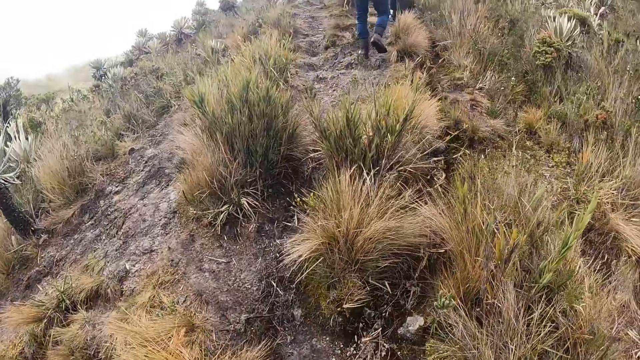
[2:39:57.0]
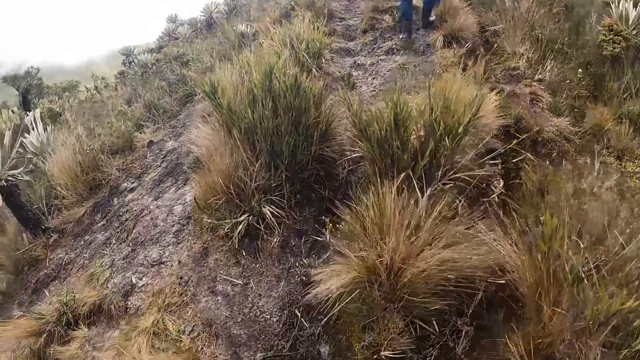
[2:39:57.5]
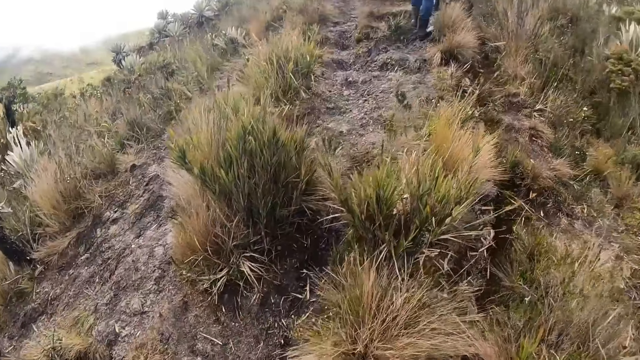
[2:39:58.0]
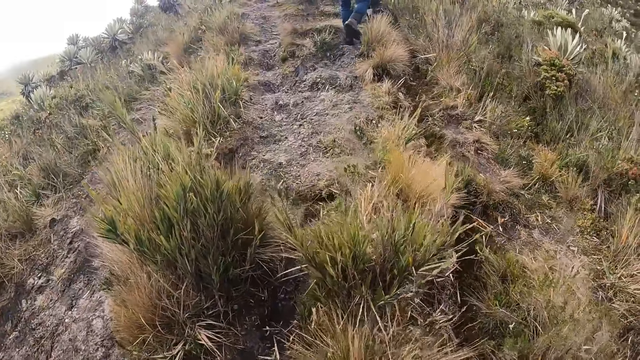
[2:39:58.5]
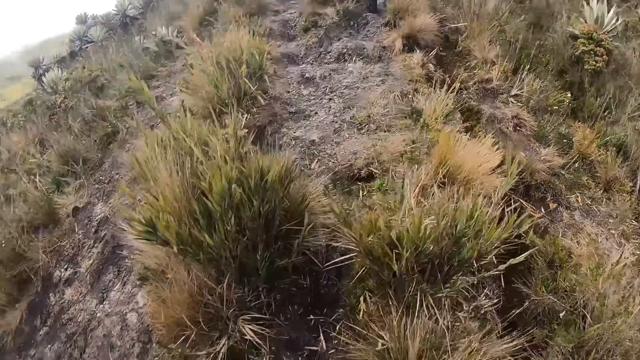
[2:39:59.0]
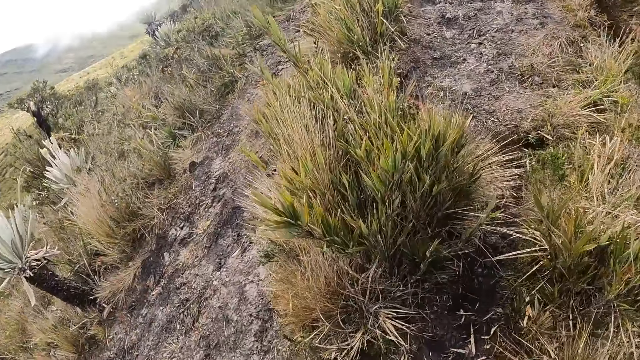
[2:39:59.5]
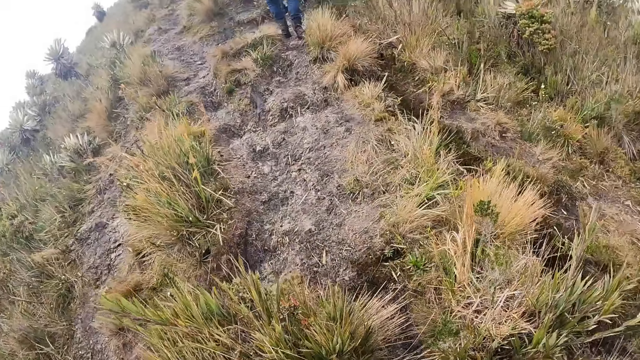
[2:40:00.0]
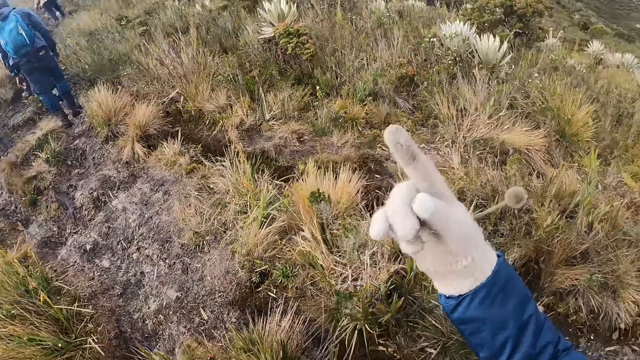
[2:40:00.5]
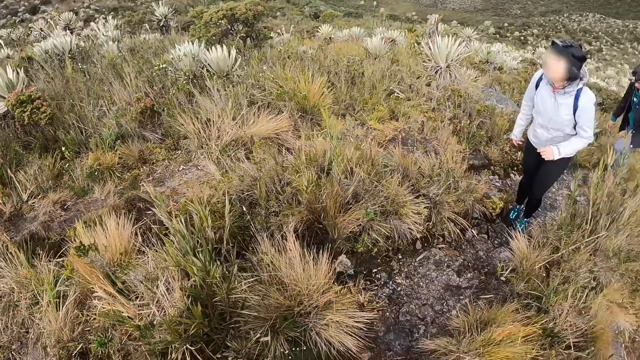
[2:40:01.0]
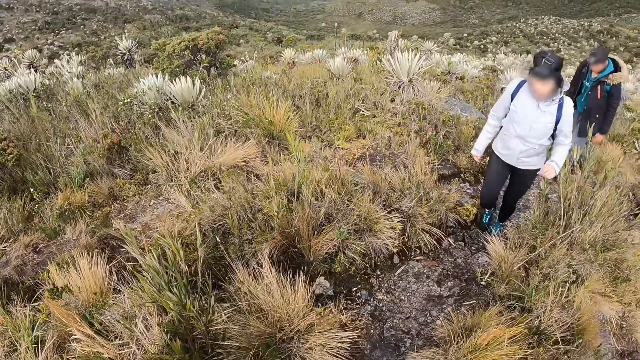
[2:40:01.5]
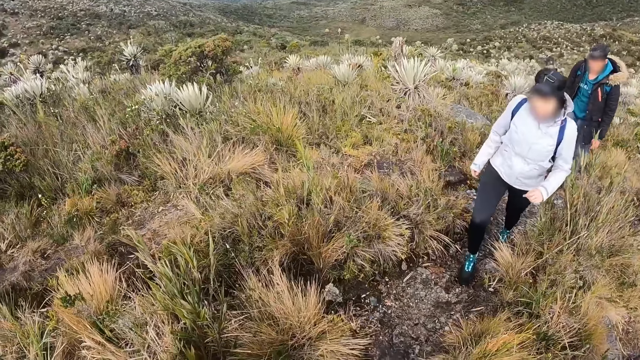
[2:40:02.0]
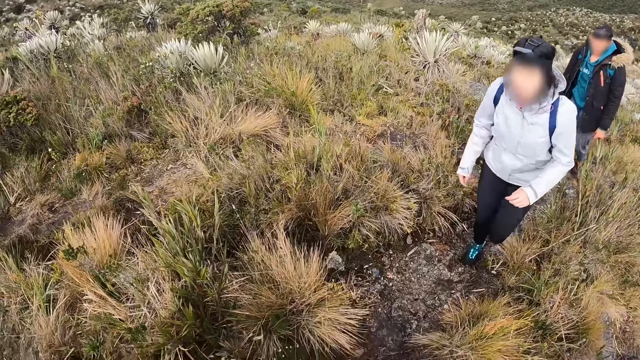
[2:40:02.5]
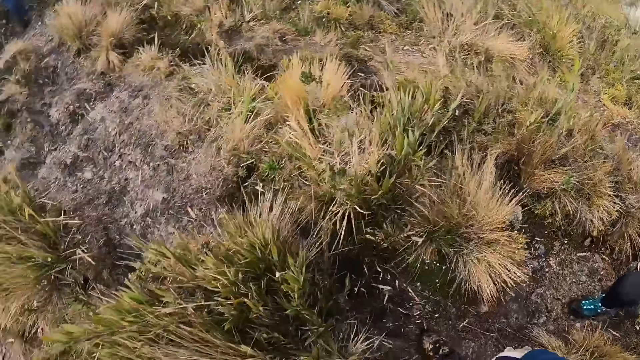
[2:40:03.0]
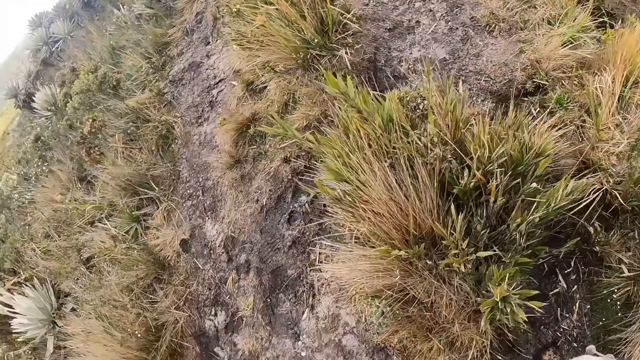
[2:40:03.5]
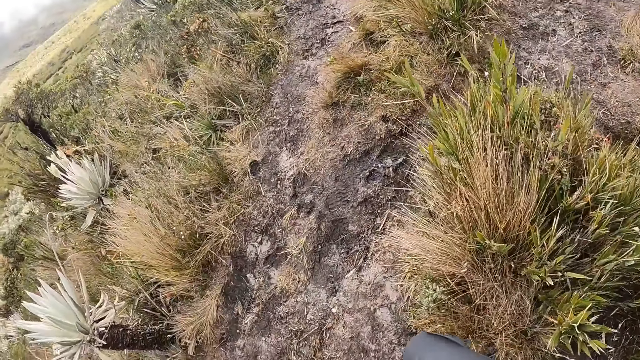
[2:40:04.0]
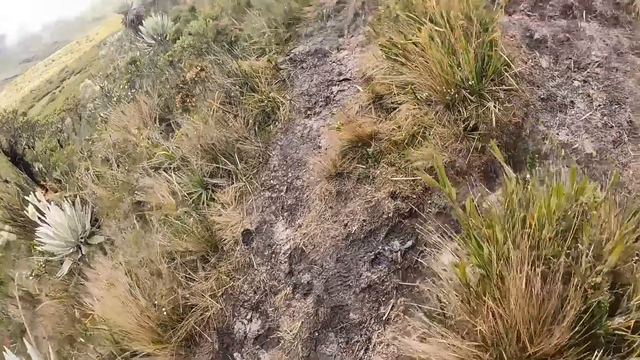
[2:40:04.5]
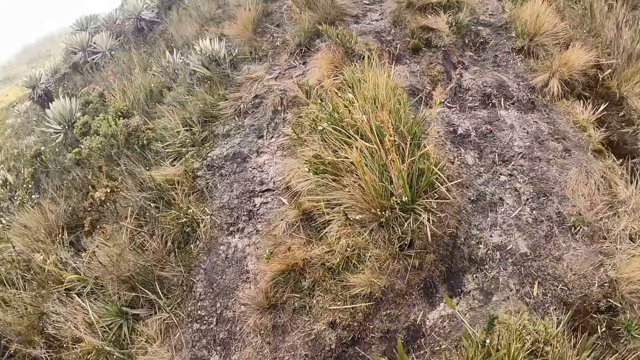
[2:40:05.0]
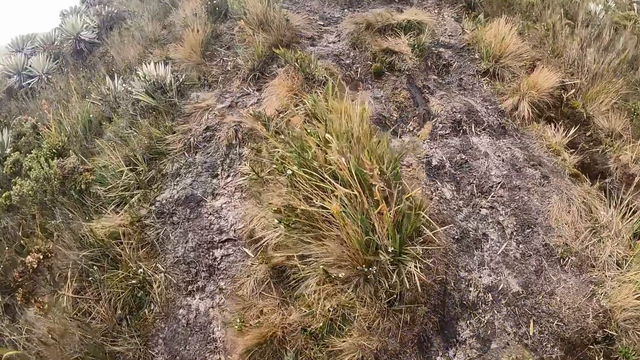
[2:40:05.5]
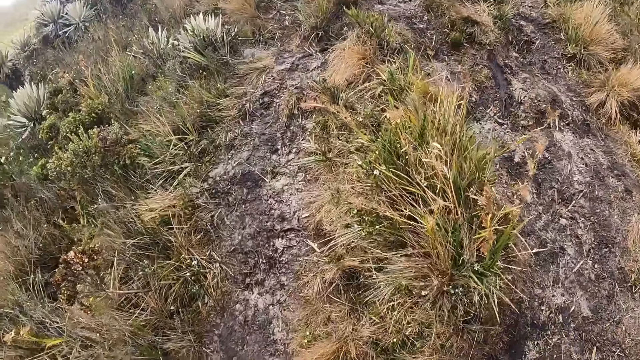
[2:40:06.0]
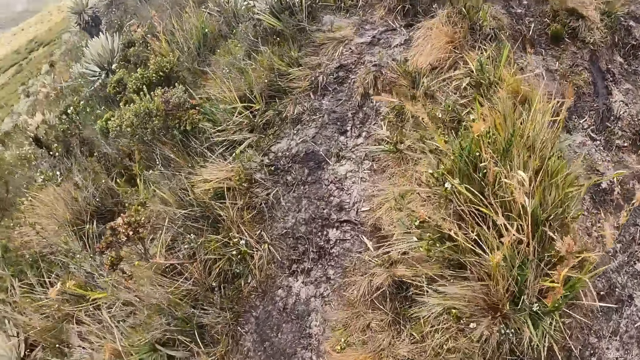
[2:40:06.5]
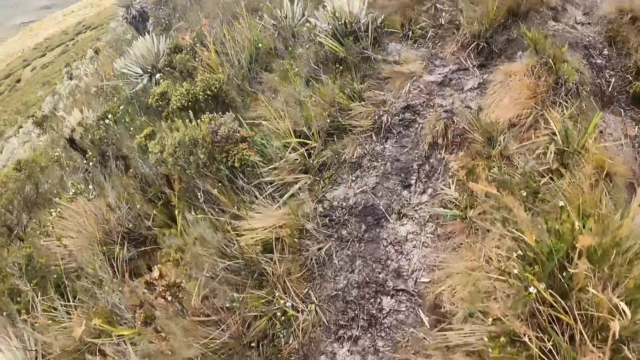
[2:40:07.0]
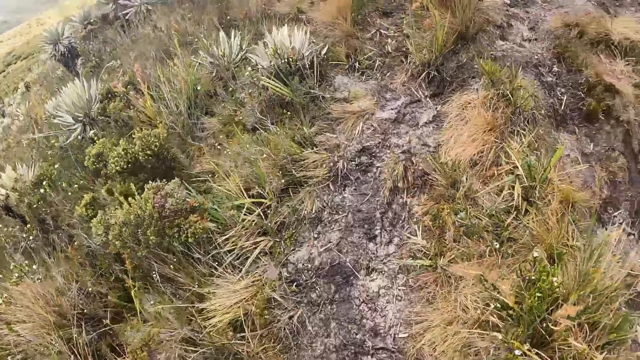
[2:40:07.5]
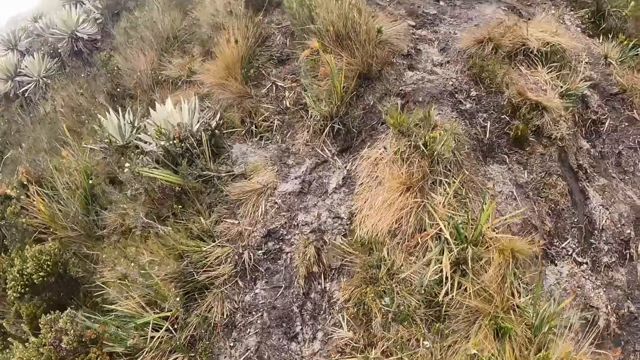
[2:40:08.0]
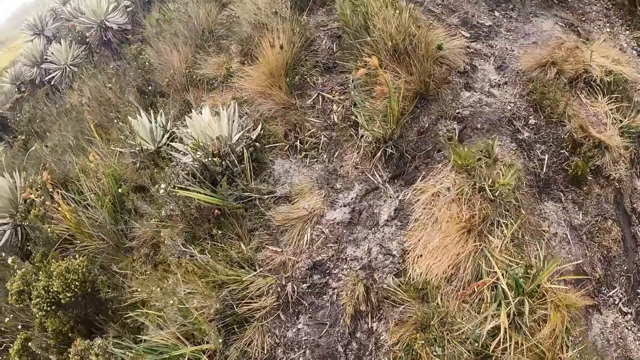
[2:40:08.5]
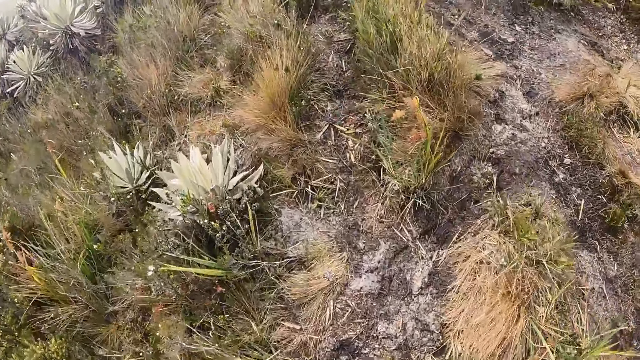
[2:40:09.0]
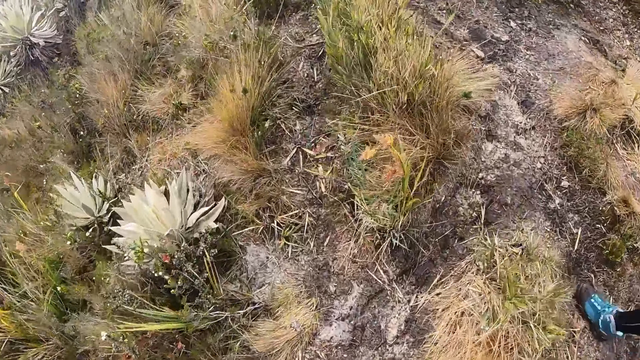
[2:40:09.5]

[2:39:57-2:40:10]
The camera wearer points around. They converse with the woman. The woman walks up to the camera wearer. The camera wearer walks up the pathway with the woman.

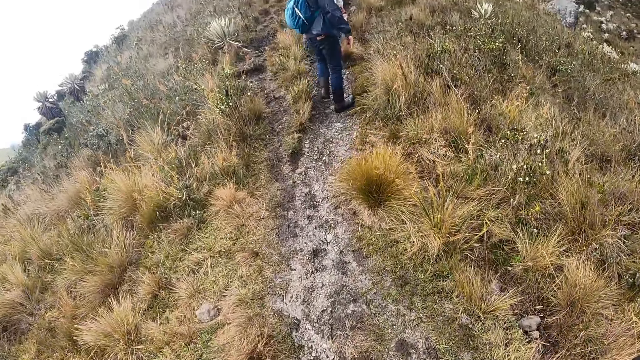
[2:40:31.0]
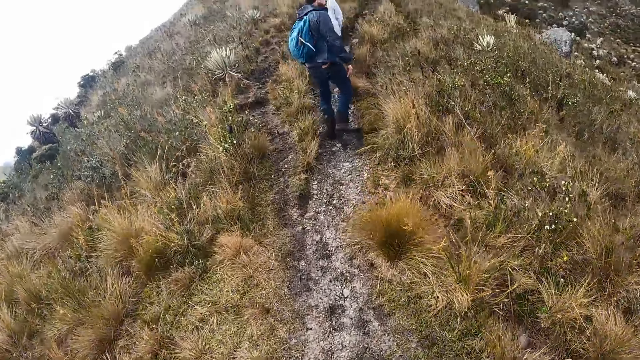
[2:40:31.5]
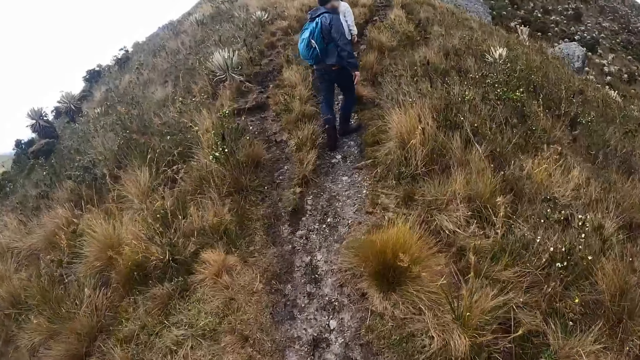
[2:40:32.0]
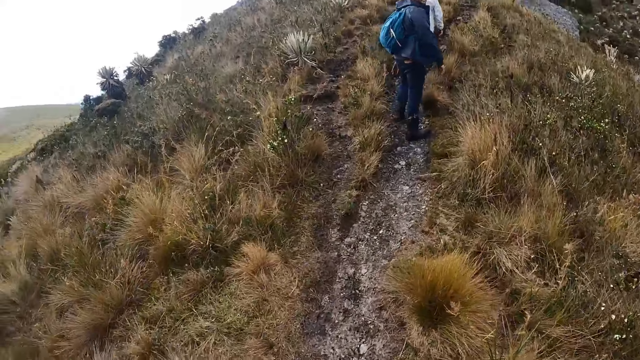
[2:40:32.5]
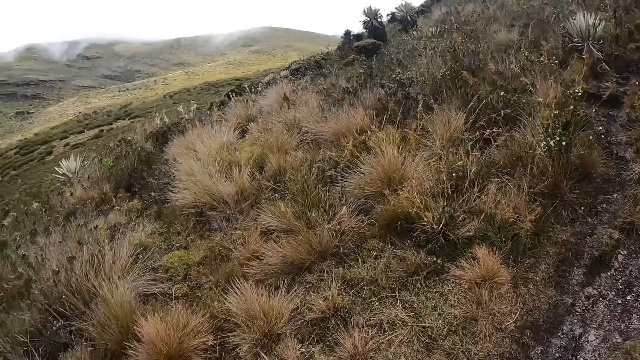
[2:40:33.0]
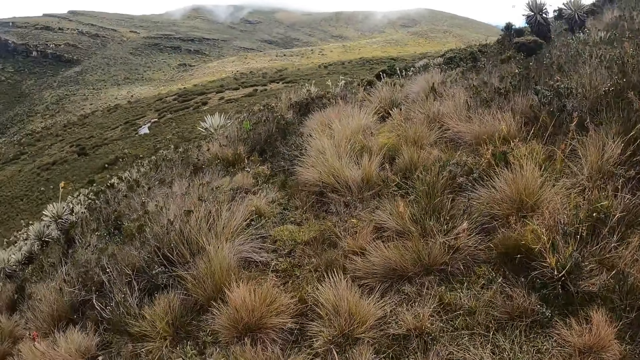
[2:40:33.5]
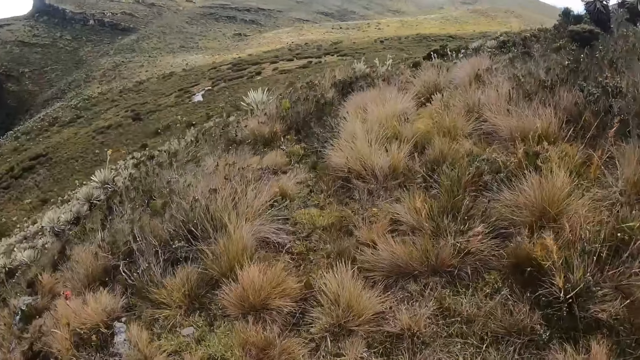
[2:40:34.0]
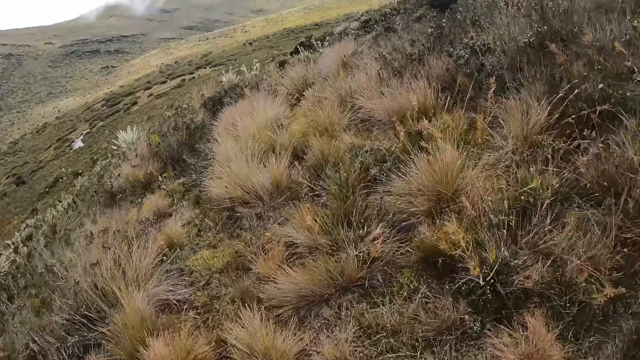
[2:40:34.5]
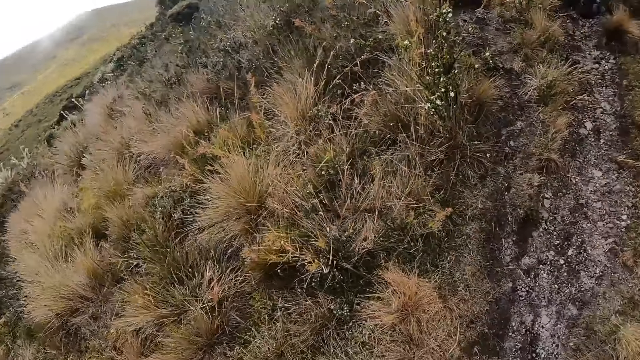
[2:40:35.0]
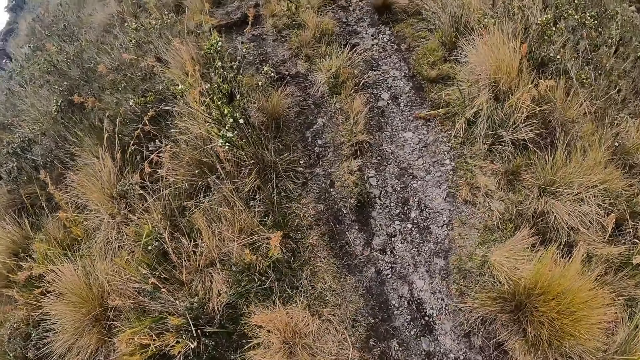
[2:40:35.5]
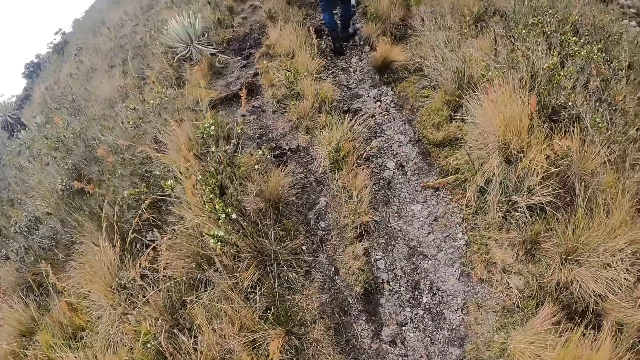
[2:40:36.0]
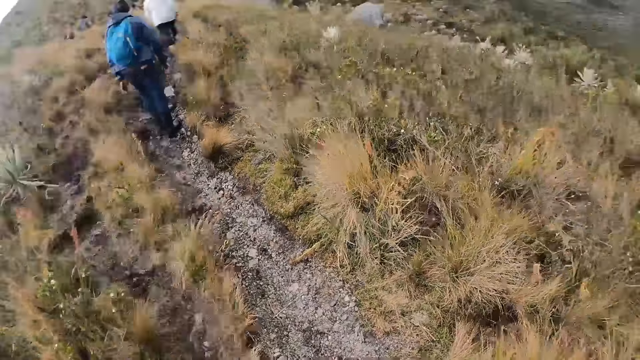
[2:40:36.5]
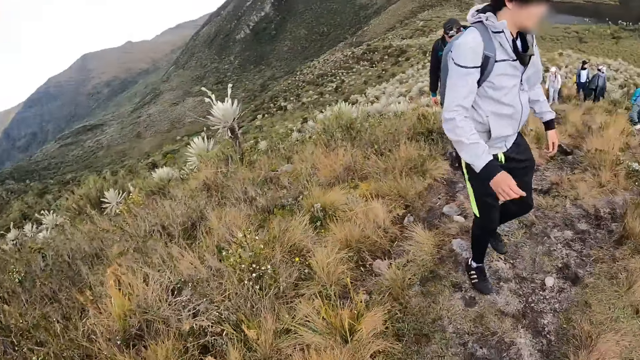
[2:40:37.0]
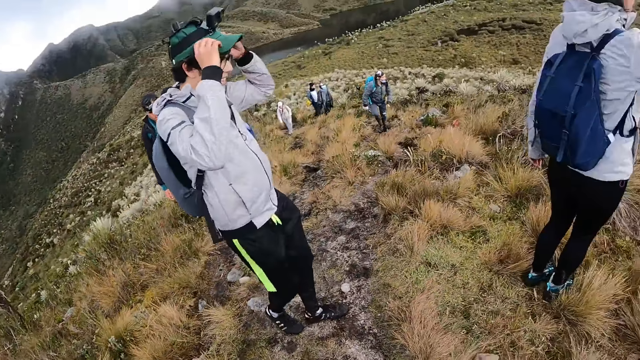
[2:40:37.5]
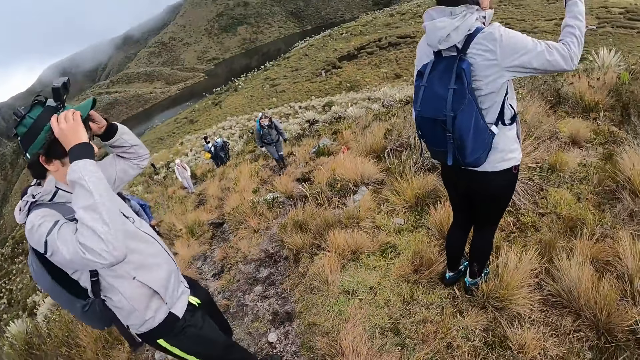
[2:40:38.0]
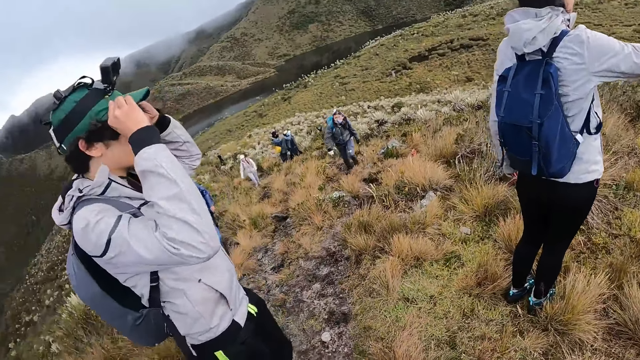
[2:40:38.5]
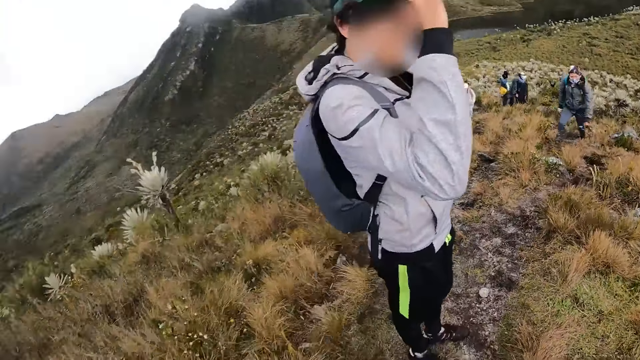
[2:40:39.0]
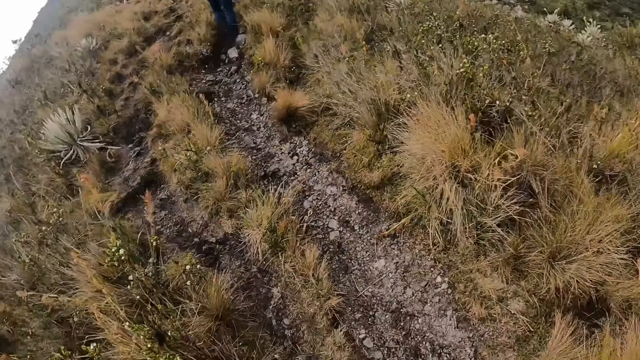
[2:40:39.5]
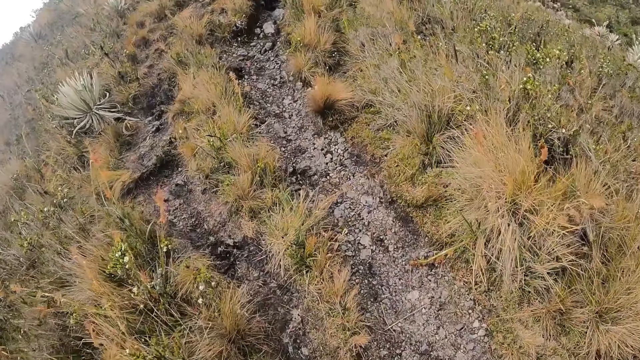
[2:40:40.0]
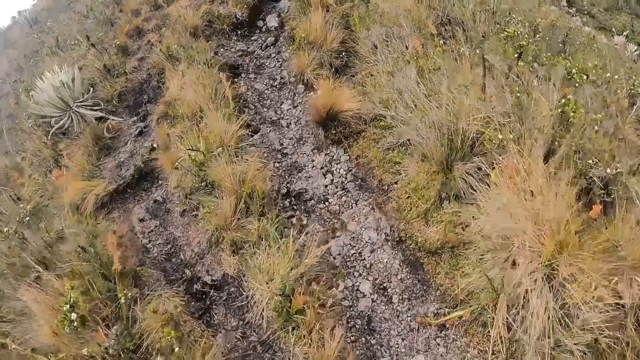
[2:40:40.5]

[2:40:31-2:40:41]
The camera wearer looks around. They turn around at the group of people on the pathway. A man touches a cap on his head with both hands. The camera wearer hikes along the mountains.
